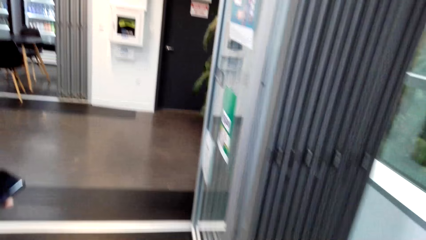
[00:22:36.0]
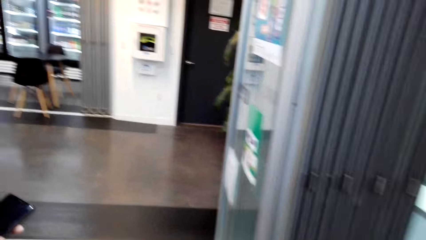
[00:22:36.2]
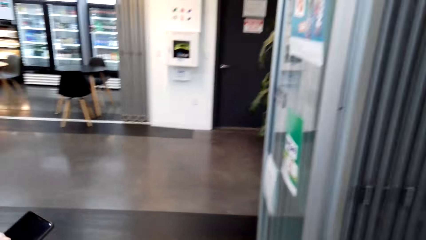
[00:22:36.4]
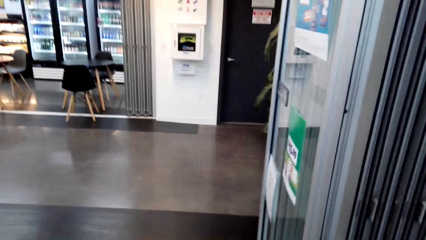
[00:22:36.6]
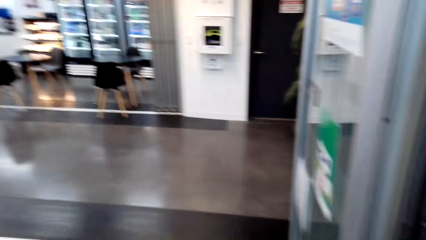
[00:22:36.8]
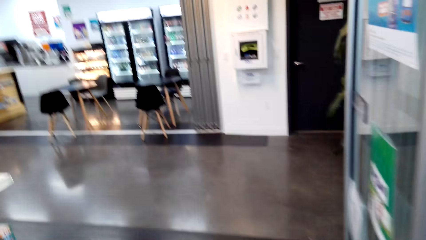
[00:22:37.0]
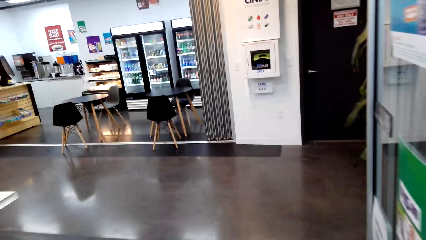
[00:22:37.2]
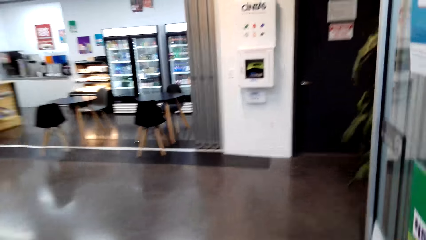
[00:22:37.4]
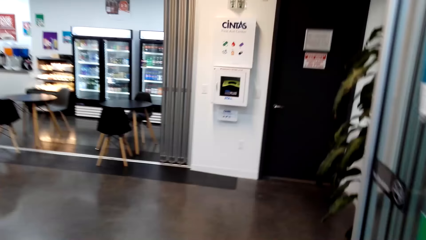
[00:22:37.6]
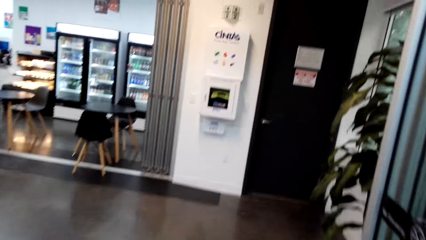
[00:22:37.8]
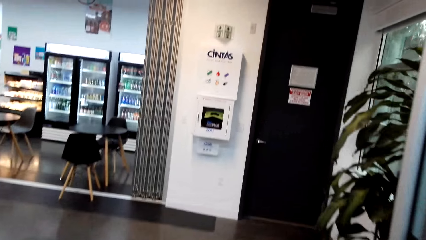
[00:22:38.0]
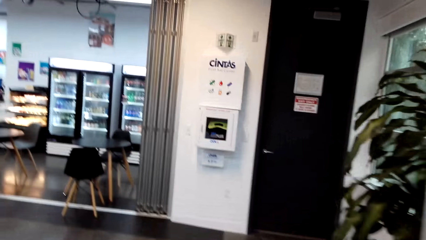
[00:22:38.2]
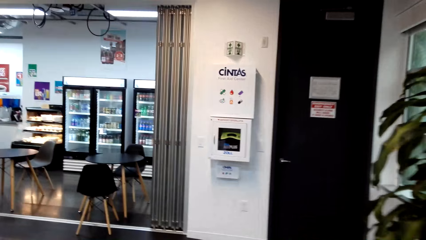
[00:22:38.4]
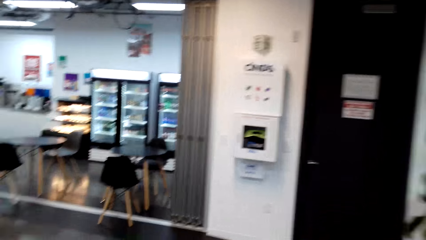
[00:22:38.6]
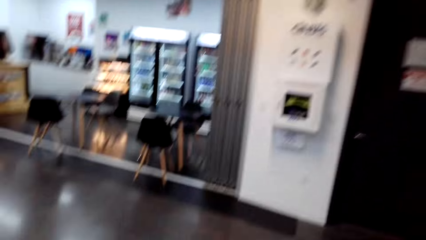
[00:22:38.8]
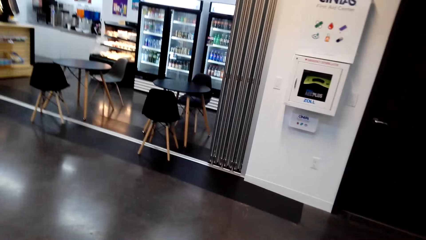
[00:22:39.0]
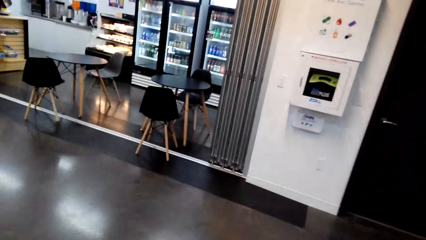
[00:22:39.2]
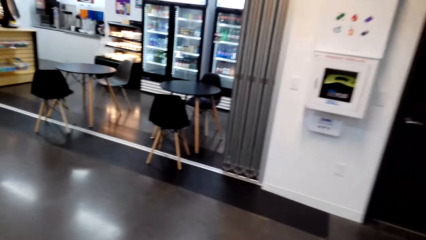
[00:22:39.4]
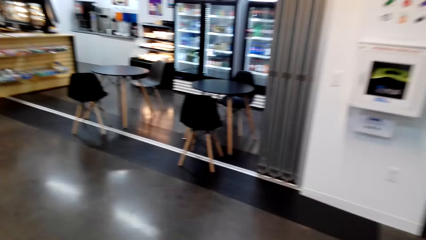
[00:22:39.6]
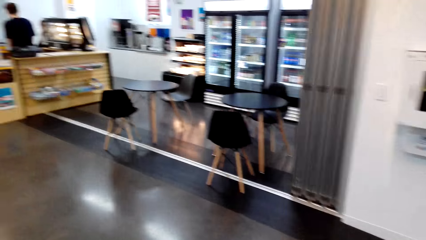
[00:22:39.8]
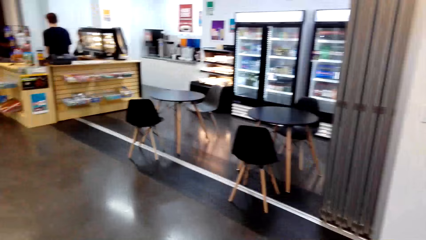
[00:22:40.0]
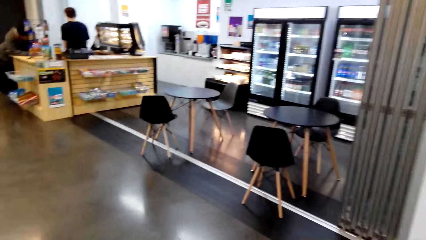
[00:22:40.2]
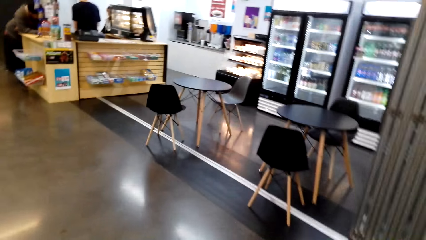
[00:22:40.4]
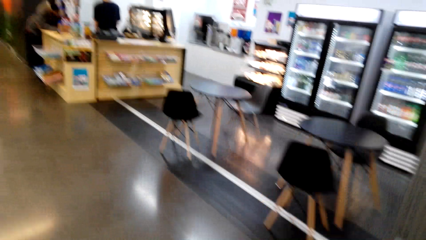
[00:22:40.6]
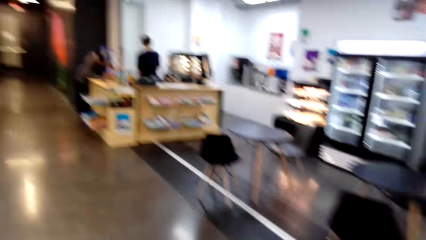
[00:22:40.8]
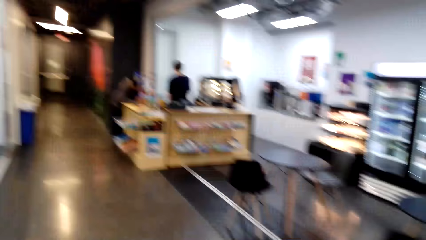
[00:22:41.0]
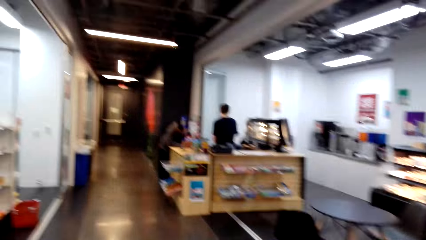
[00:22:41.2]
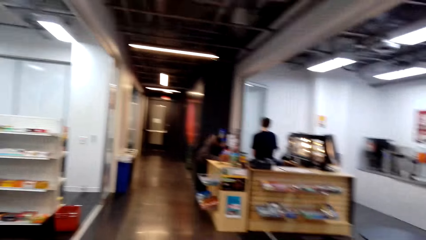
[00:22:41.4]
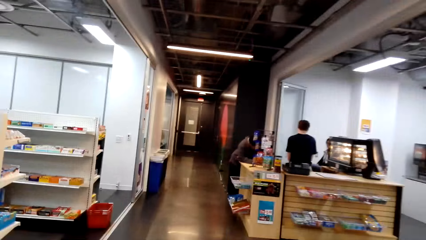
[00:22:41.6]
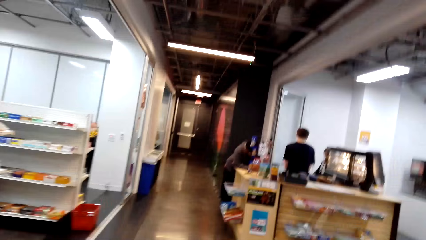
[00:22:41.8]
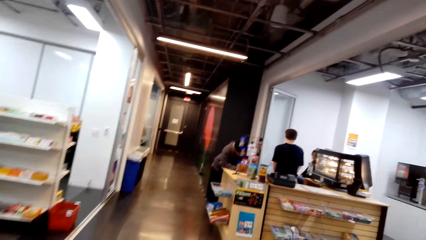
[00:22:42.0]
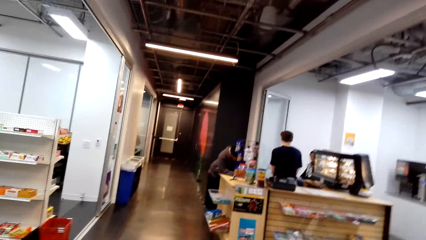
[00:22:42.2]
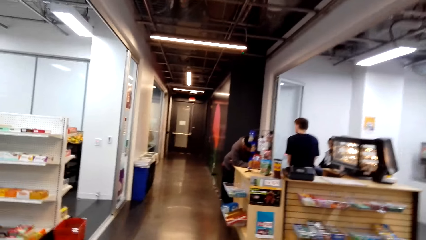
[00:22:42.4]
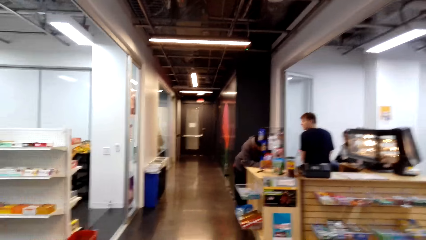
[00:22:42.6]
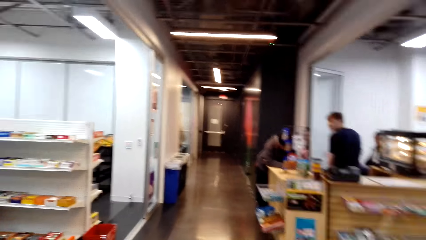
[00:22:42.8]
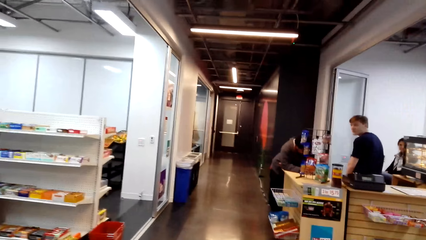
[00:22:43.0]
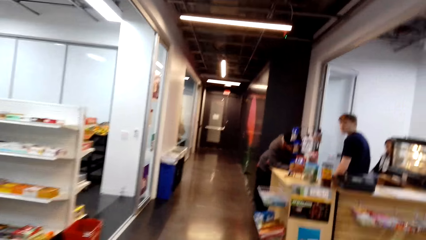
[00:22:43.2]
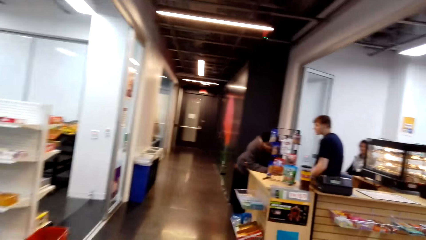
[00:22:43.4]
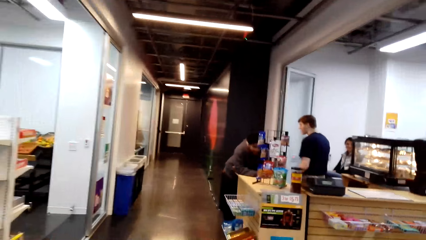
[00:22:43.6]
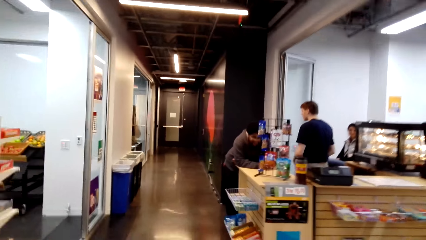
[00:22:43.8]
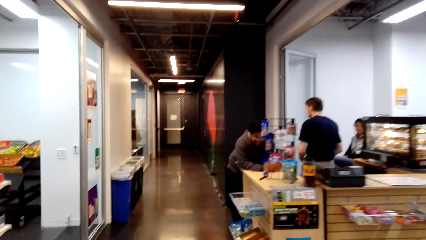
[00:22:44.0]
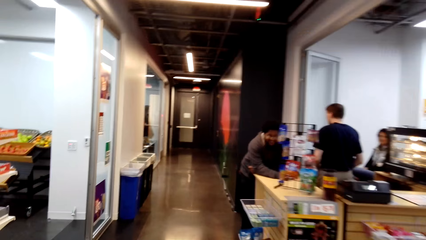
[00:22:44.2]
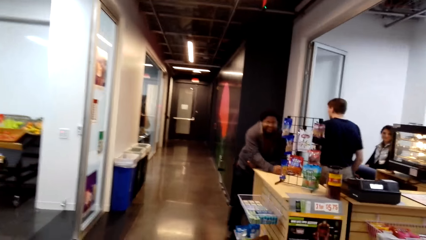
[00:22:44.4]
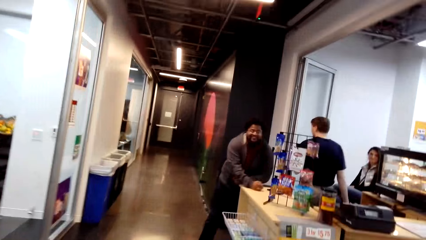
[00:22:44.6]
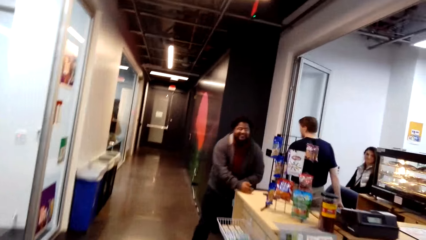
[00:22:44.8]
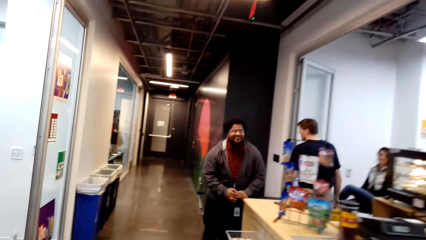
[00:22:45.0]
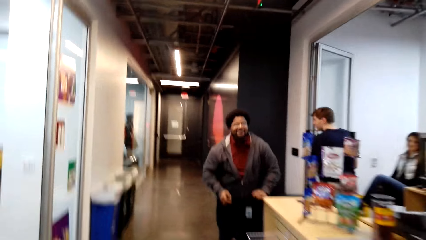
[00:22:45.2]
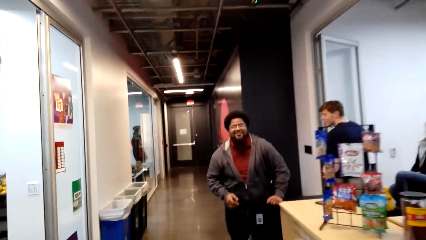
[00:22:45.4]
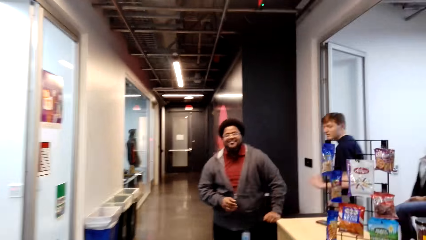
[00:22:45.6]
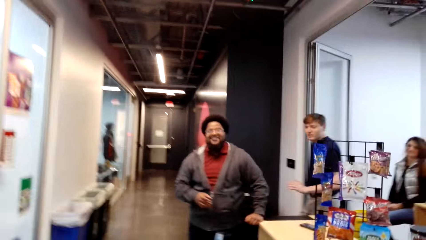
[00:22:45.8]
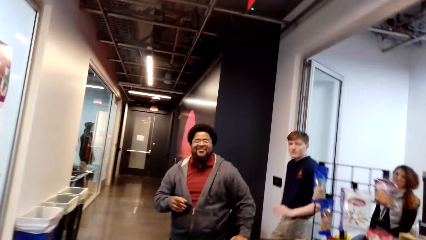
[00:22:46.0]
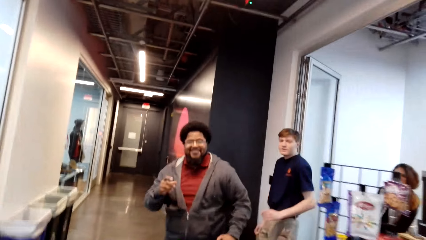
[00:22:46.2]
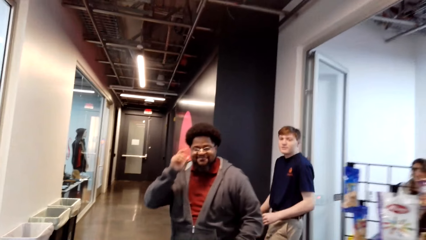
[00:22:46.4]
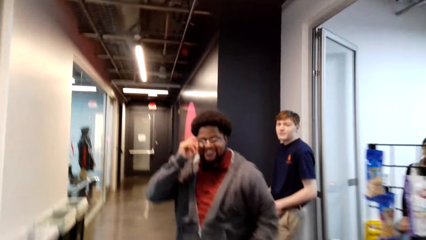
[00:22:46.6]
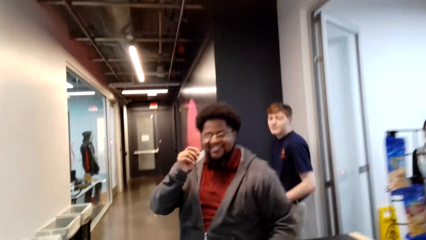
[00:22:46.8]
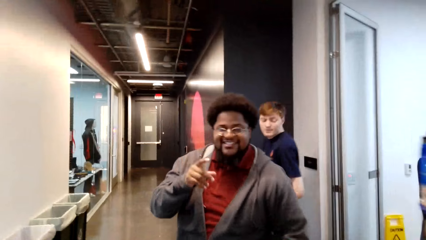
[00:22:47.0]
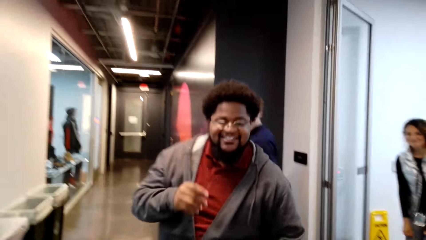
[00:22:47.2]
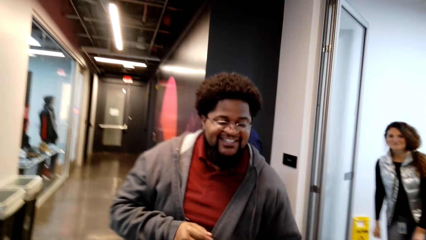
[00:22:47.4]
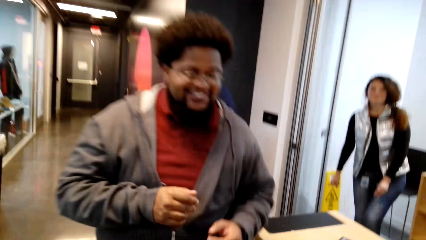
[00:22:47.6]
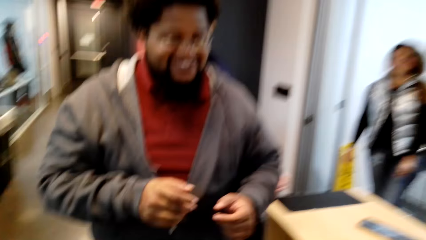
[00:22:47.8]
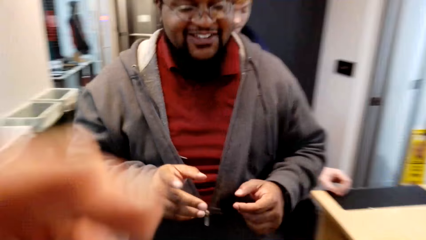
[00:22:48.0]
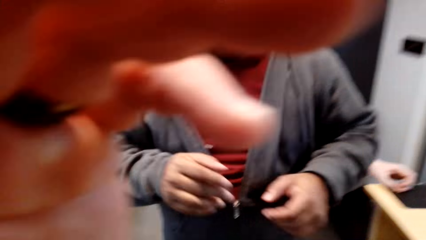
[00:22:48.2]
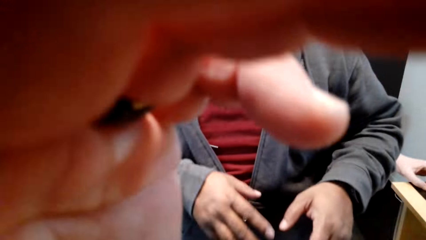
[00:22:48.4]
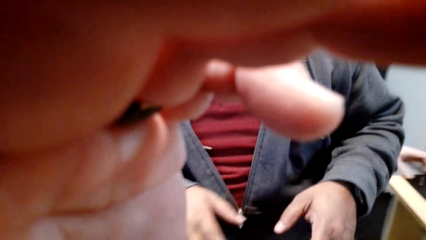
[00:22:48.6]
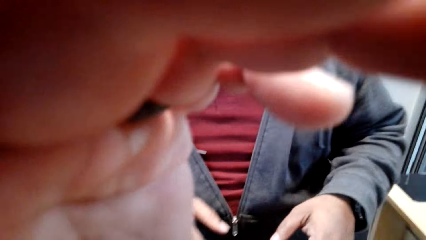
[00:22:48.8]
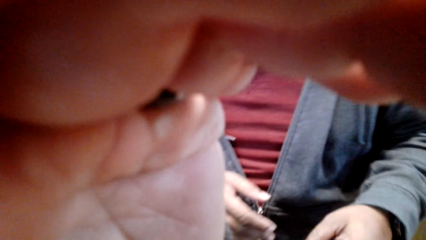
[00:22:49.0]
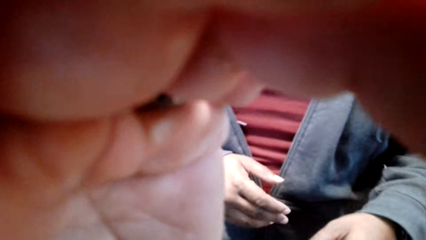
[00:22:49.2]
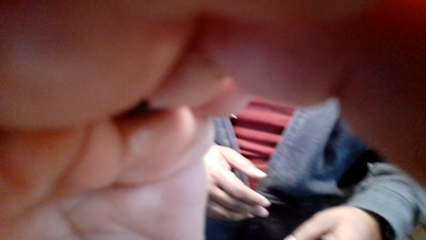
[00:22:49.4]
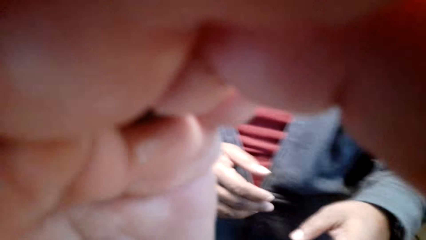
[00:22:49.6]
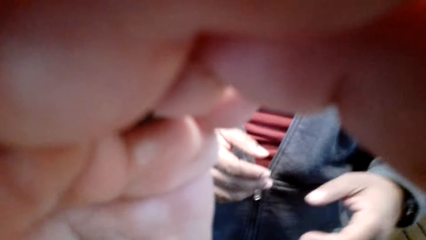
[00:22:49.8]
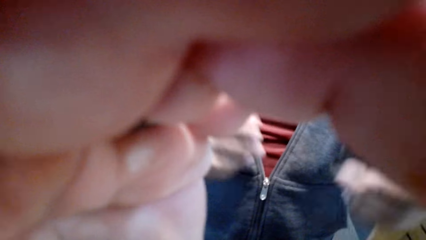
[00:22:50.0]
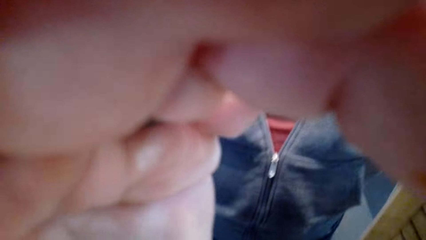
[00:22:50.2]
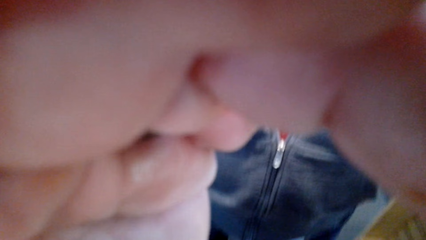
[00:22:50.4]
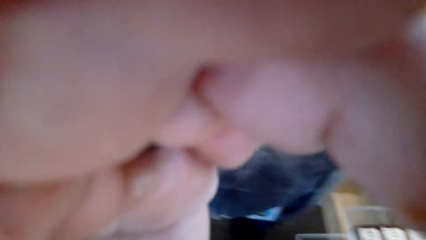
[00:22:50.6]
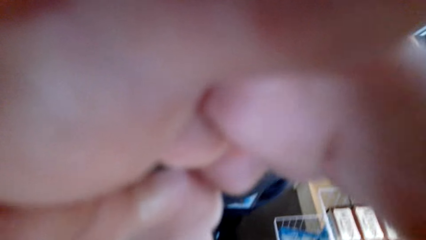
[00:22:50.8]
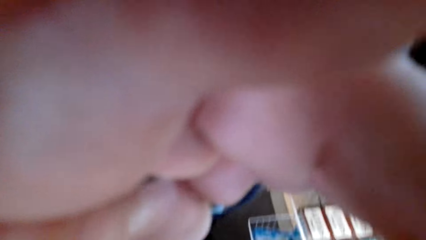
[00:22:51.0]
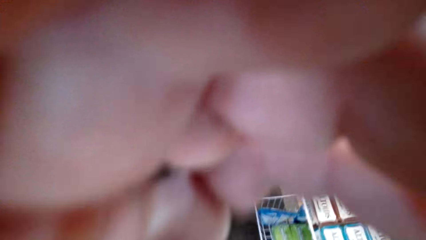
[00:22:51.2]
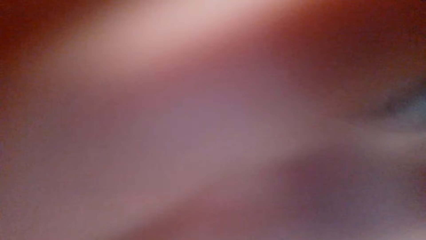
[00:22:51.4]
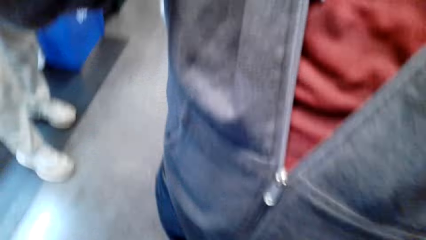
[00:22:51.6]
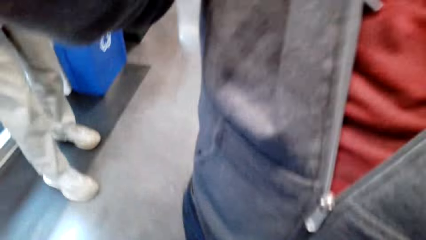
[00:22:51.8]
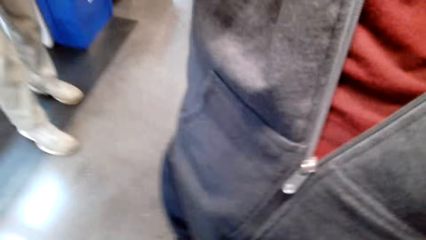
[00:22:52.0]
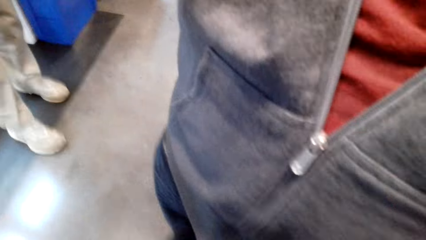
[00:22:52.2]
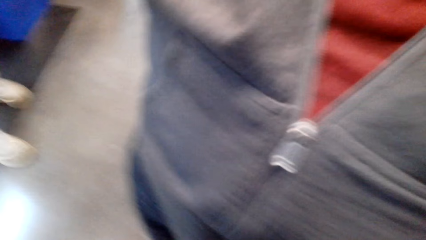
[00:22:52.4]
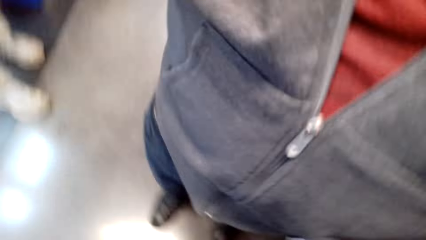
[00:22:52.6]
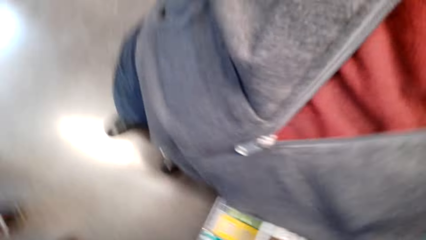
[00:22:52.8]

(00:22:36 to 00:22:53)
The camera wearer walks around the convenience store. They talk to a woman. They walk around the convenience store. A man, the cashier, talks to the camera wearer. The camera wearer sets the camera.
